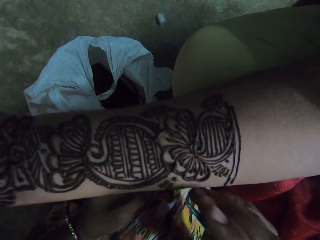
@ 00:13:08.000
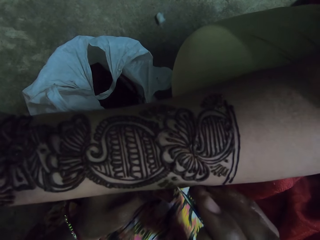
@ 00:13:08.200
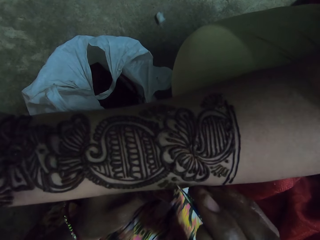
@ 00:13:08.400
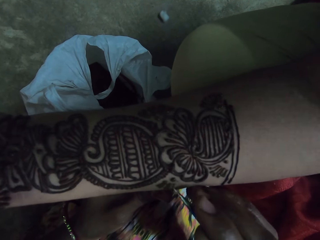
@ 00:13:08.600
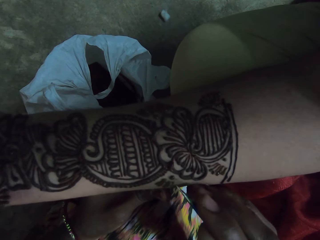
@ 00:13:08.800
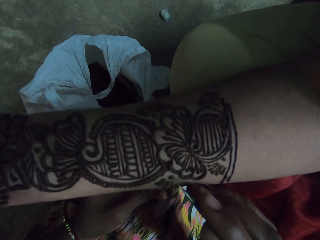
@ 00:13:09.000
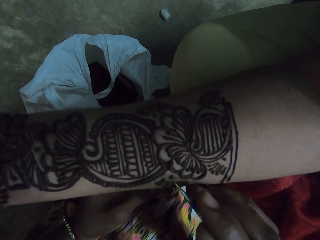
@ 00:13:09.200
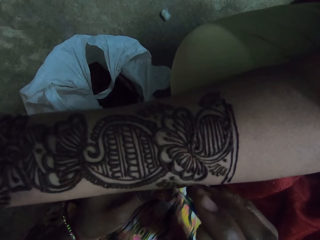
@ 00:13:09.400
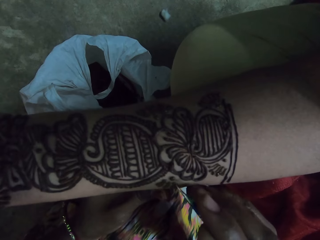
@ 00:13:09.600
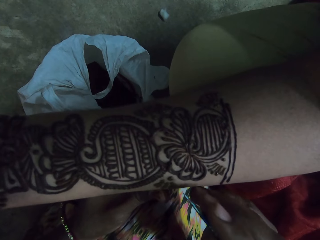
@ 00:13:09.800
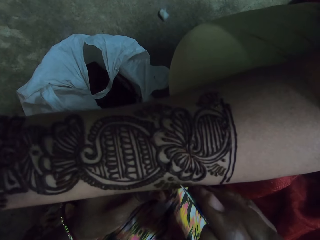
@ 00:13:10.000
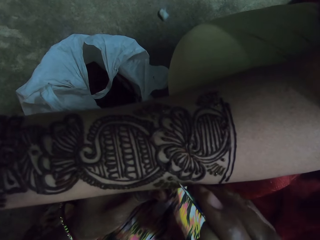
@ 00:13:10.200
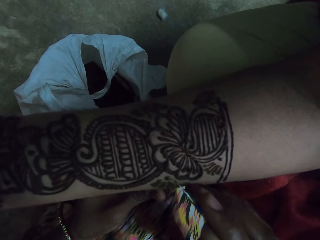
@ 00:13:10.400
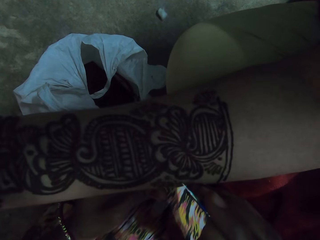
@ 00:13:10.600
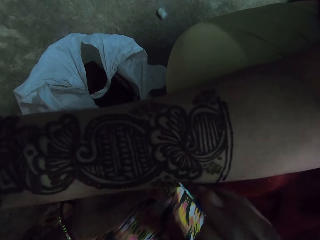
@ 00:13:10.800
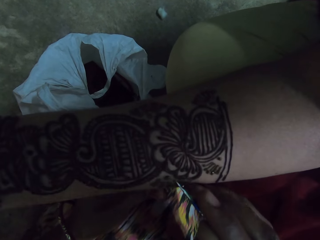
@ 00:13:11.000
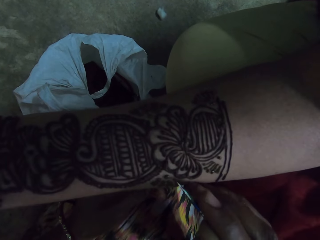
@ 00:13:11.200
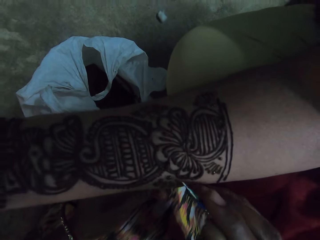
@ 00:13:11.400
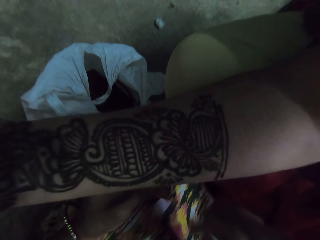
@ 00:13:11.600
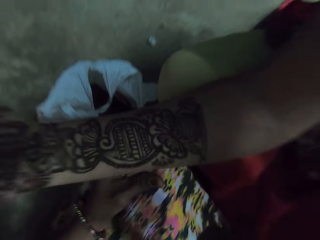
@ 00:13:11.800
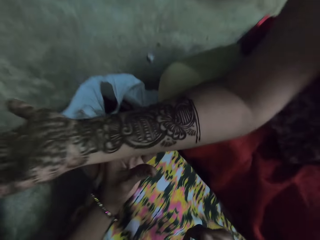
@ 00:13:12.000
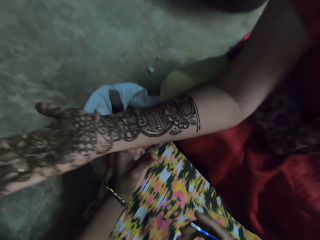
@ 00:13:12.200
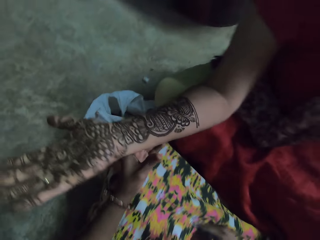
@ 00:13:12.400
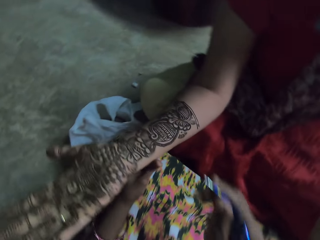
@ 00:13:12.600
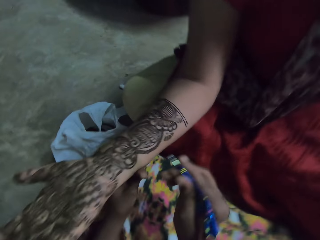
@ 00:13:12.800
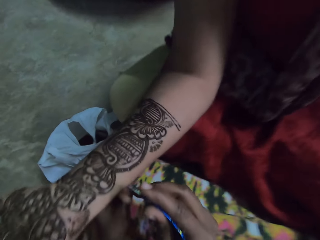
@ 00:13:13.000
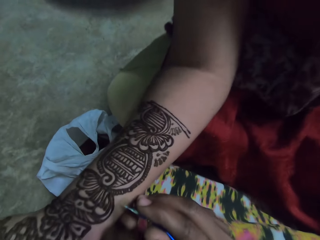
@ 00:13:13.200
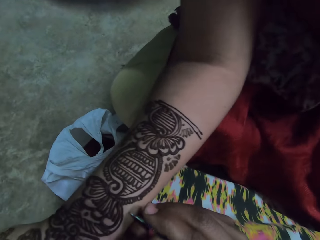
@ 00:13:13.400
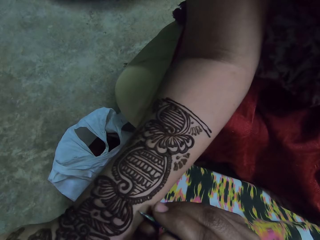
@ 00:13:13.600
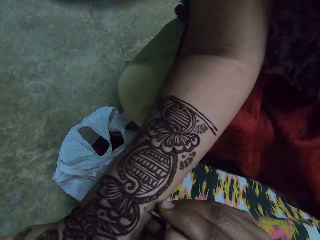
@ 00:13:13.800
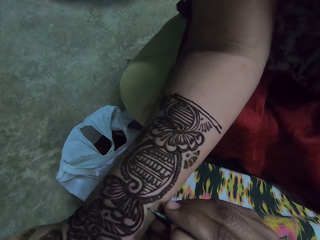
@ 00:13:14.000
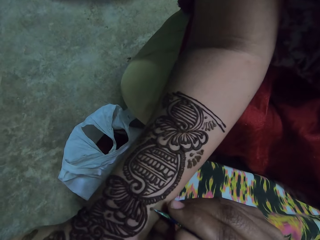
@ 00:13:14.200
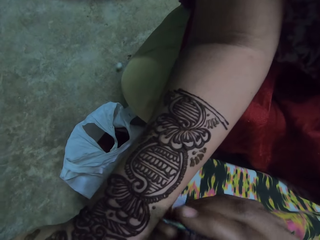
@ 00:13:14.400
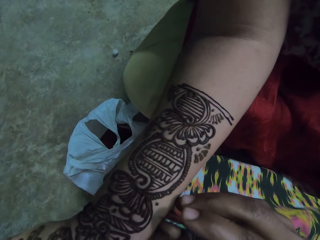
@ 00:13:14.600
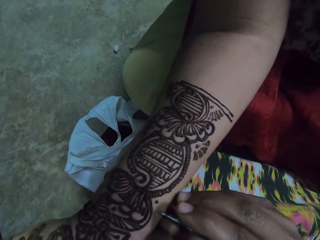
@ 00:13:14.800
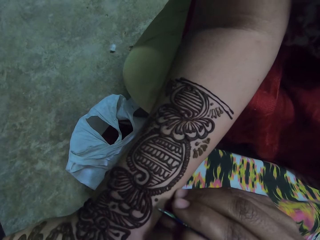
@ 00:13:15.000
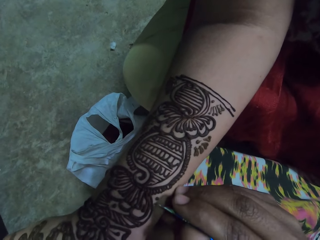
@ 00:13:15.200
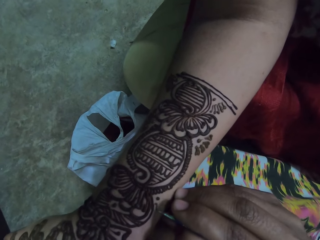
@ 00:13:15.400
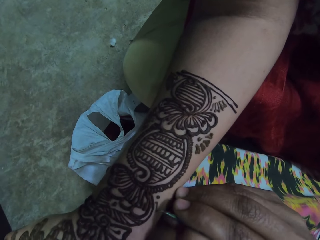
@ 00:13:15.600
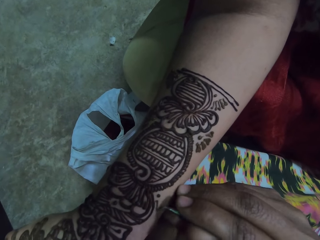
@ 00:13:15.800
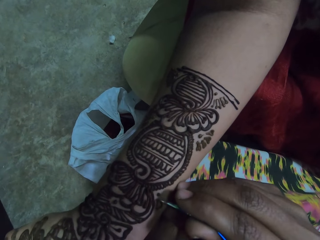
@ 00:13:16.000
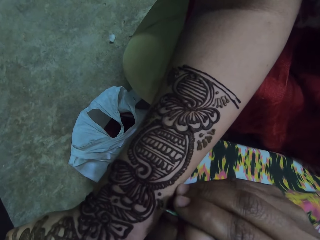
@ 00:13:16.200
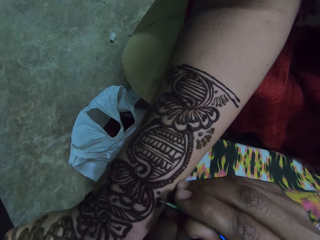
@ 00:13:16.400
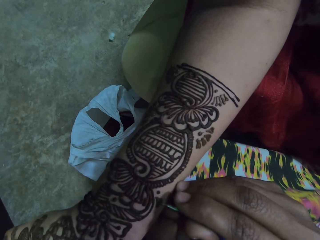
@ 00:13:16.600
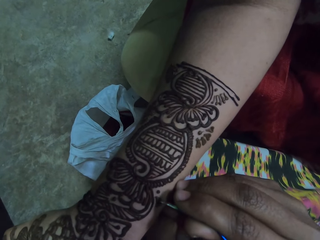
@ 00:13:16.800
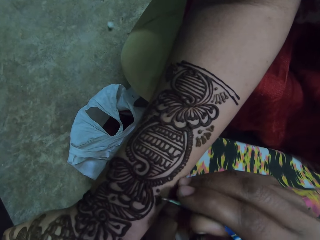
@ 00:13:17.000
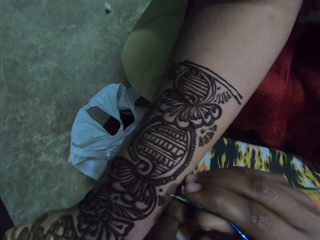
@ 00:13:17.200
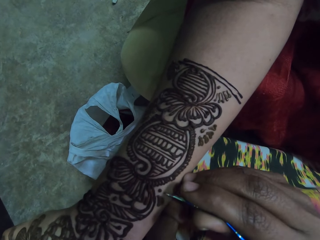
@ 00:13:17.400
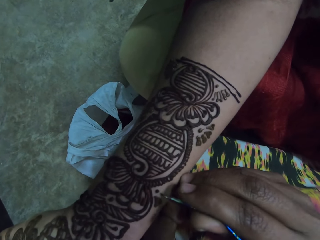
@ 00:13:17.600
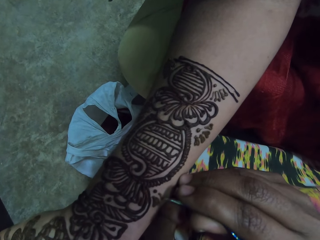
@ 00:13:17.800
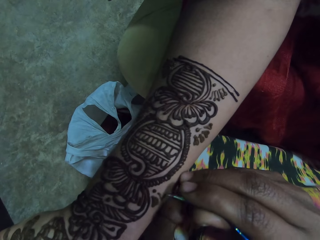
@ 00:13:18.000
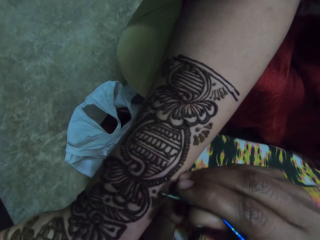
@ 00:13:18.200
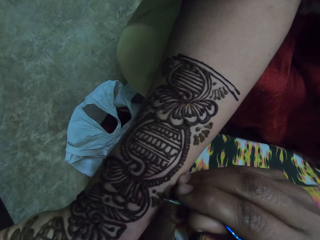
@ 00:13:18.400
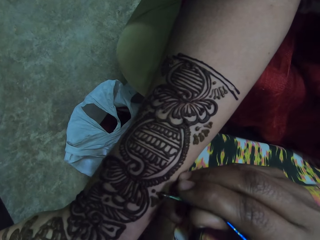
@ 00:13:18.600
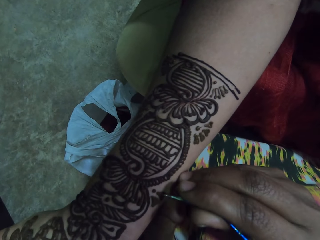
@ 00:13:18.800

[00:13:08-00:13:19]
The camera wearer stares at a woman. She paints the woman's right hand with mehndi dye and the plastic cone in her right hand.

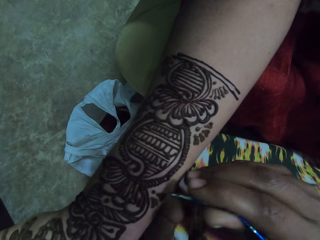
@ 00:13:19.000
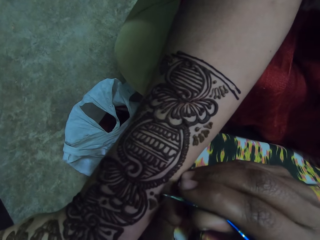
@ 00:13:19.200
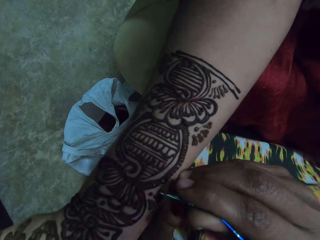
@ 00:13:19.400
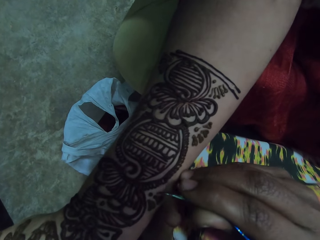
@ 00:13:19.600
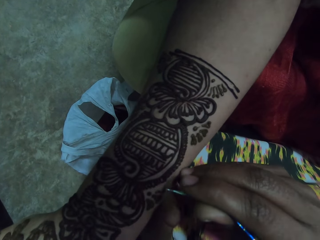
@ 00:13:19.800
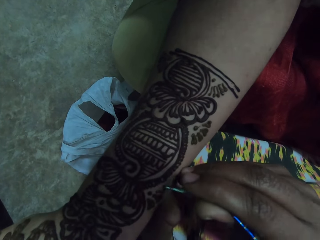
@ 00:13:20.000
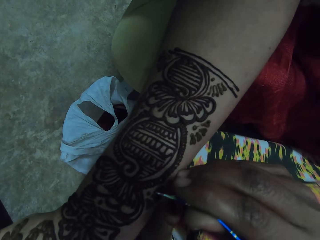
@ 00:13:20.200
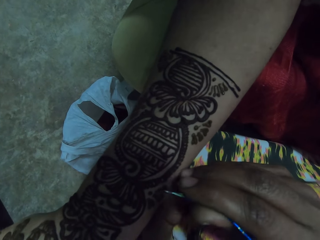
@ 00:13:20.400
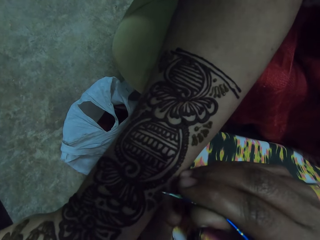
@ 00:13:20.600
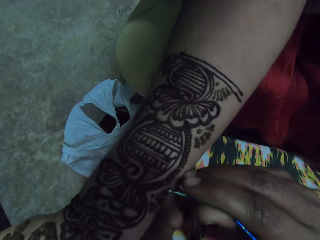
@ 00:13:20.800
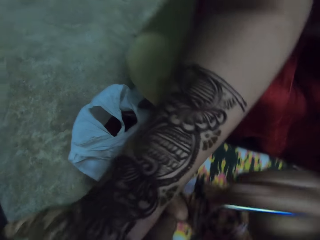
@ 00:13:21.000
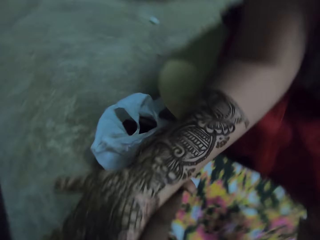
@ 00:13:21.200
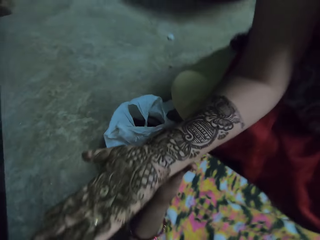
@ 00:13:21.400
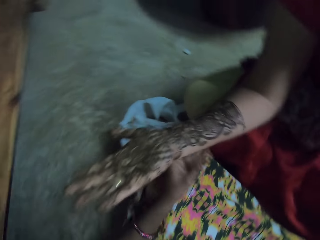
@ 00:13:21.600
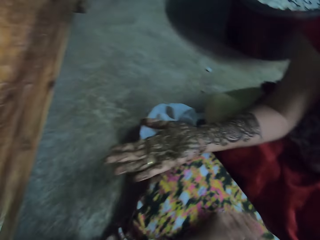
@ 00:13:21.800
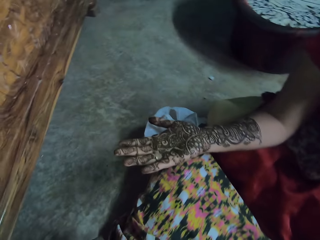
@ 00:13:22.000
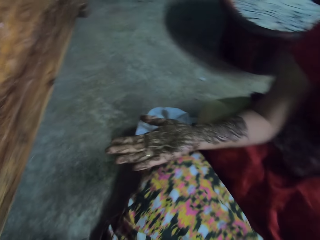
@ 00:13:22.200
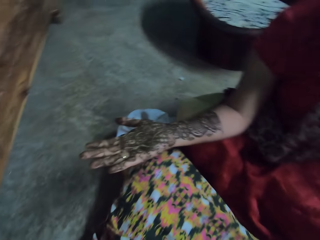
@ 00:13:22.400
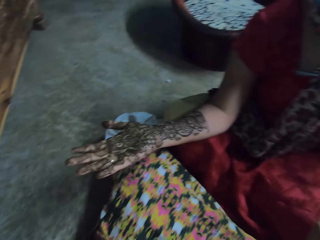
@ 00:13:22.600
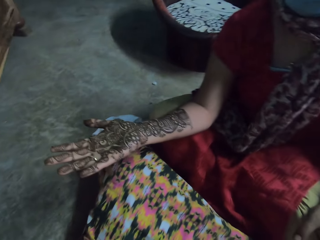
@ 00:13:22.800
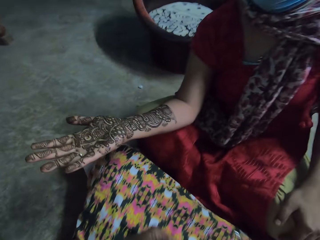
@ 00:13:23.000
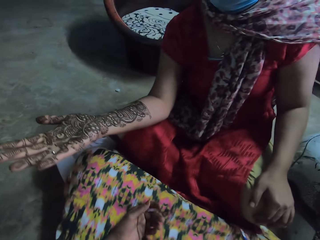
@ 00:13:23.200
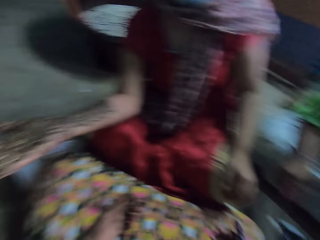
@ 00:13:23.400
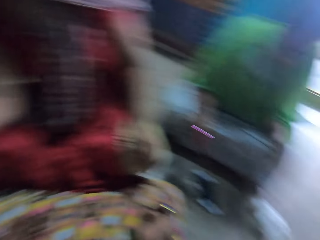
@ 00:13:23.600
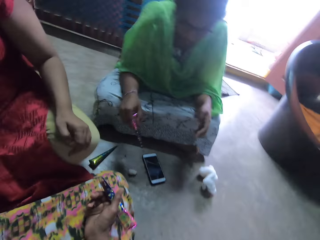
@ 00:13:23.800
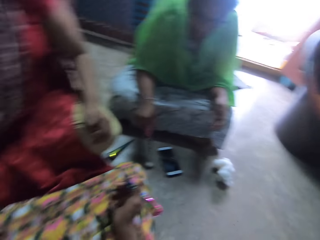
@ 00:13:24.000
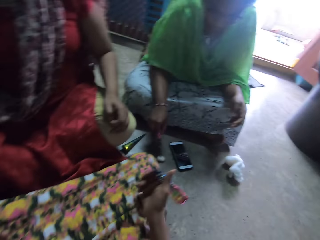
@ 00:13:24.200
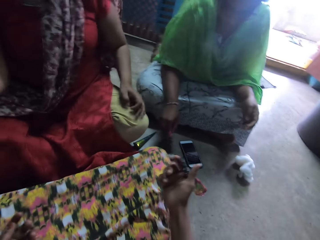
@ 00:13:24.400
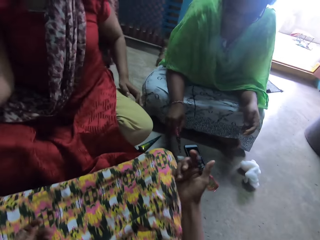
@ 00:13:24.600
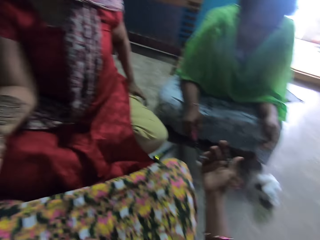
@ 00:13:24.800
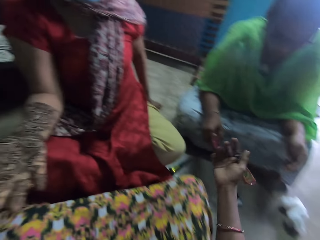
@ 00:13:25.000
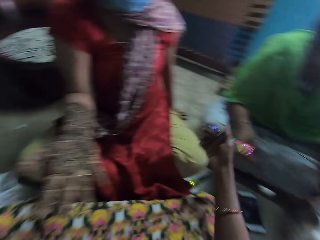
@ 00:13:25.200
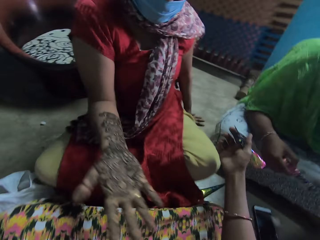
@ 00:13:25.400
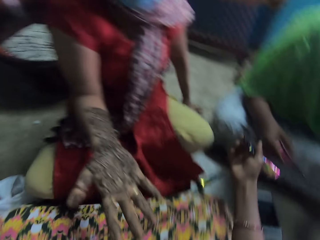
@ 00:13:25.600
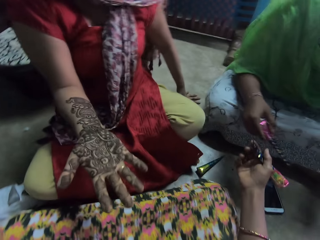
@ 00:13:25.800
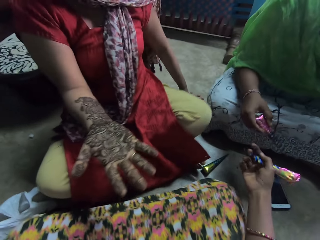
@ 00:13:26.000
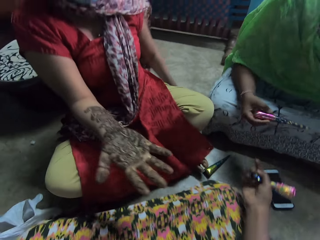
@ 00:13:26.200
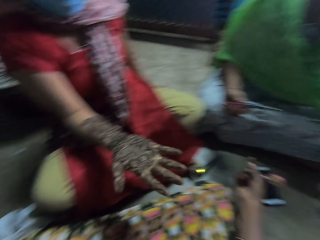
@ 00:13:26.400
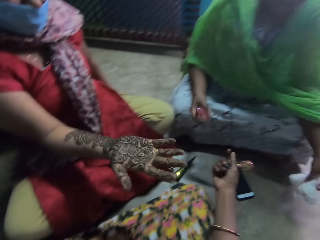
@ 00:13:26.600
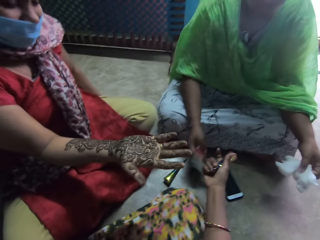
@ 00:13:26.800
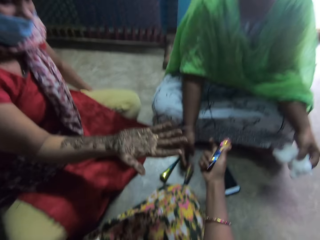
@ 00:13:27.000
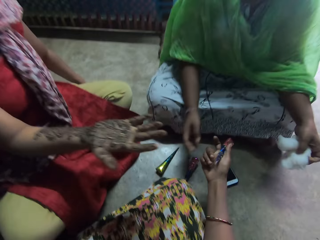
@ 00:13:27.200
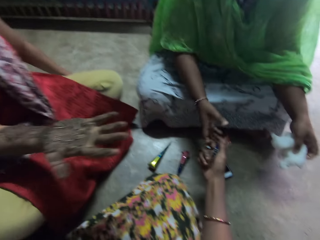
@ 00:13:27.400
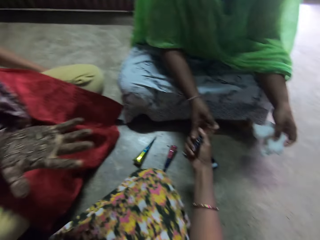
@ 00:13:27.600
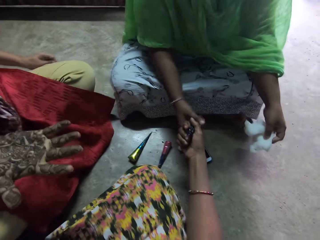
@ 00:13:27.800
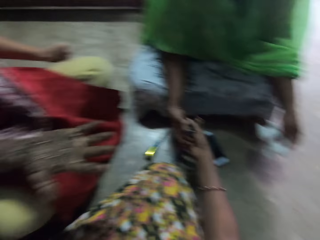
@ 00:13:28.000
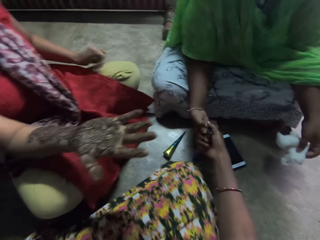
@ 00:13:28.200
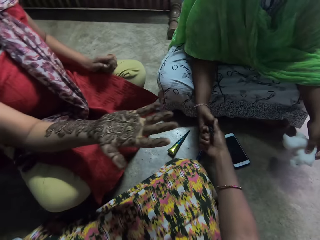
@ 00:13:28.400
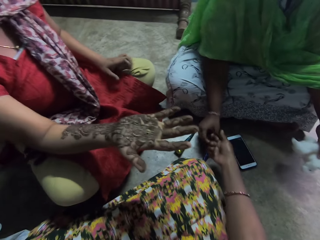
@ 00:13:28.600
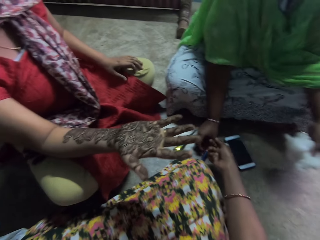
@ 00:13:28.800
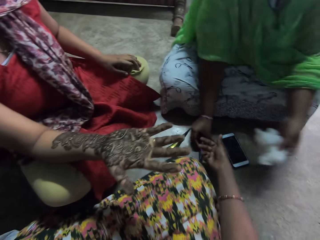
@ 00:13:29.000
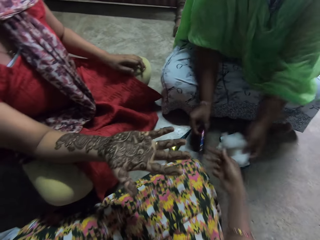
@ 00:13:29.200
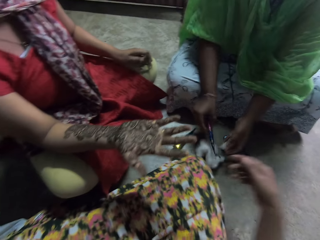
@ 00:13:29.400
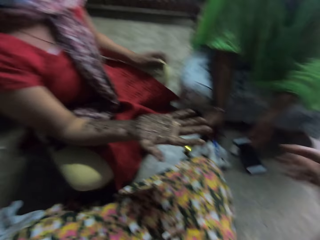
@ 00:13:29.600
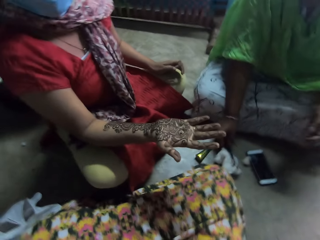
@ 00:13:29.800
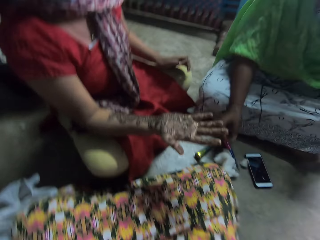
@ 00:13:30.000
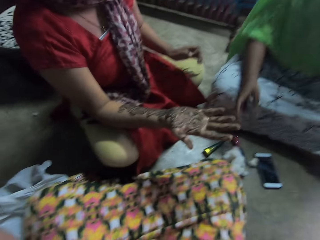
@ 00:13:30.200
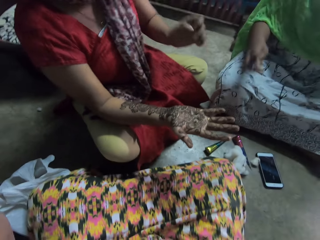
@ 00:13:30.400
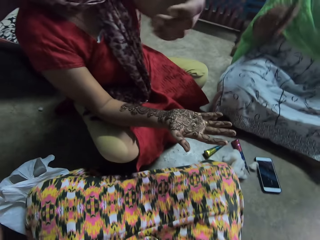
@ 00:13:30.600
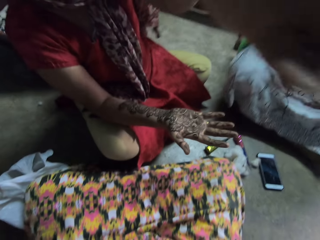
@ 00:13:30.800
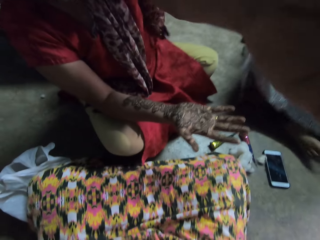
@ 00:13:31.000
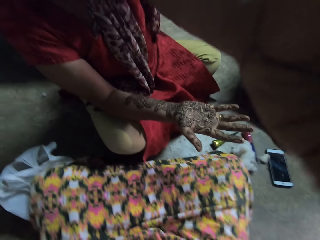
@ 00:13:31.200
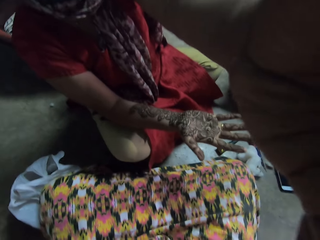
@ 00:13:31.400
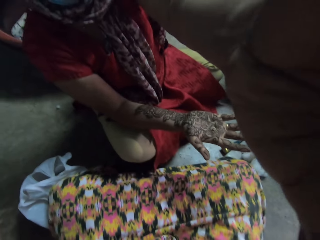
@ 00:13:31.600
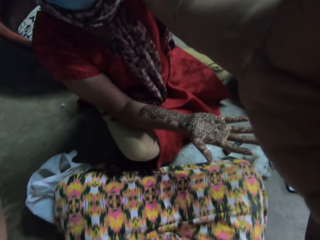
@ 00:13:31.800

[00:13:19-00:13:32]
The camera wearer stares at a woman. Another woman picks up a cotton wool from the floor with the plastic cone in her right hand. The camera wearer interacts with the other woman. The first woman places her left hand on the ground. The camera wearer talks. The other woman picks up the cotton wool from the floor with her left hand and places the plastic cone in her right hand on the floor. The camera wearer passes the plastic cone in her right hand to the other woman. The other woman picks up the plastic cone from the floor with her left hand, places the cotton wool in her left hand on the floor, and places the plastic cone in her right hand on the cotton wool on the ground. The camera wearer touches her head with her right hand. She stares at the first woman. The first woman touches the camera wearer's head.
